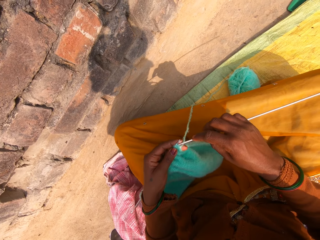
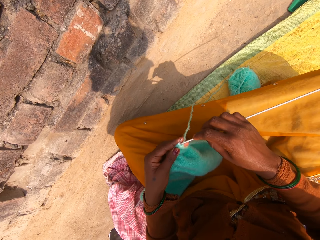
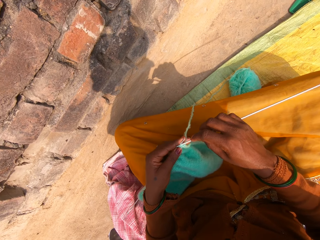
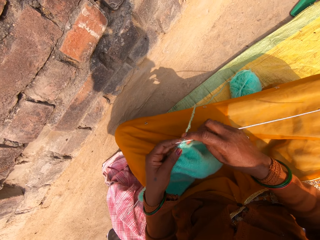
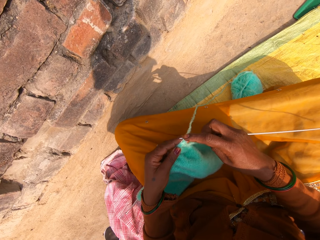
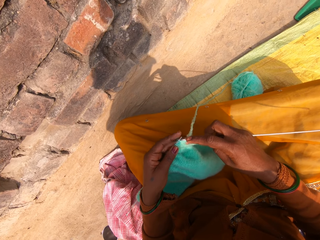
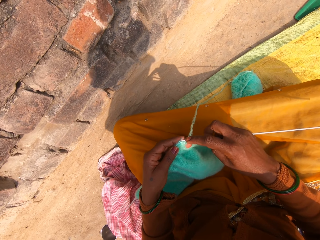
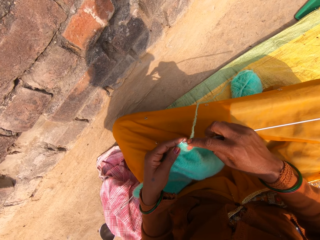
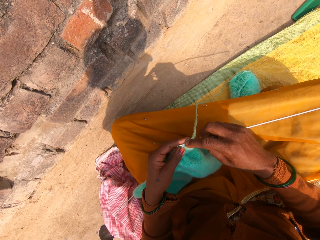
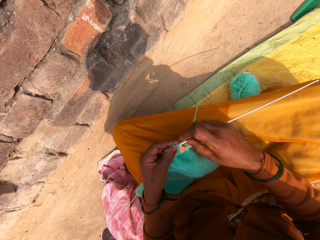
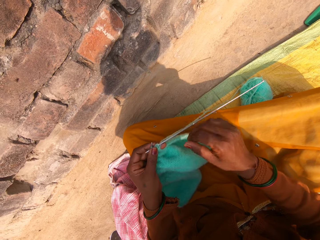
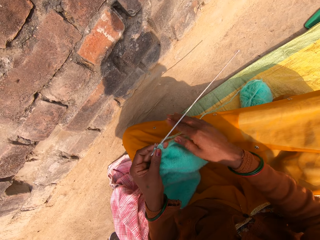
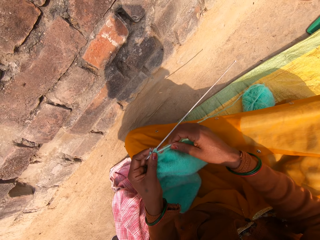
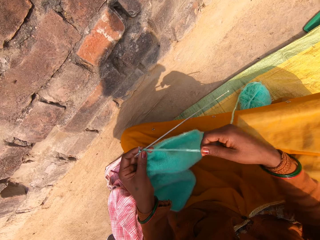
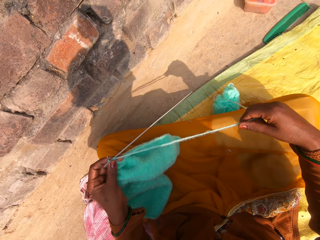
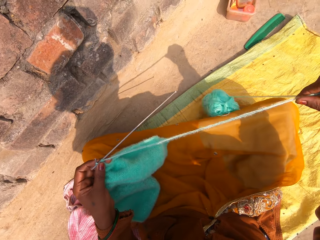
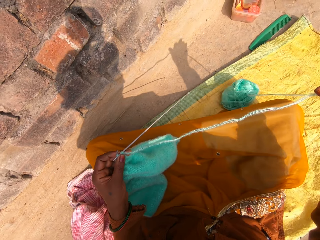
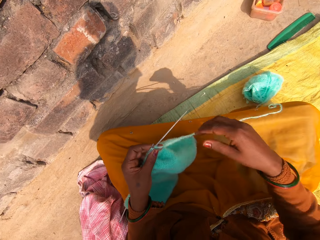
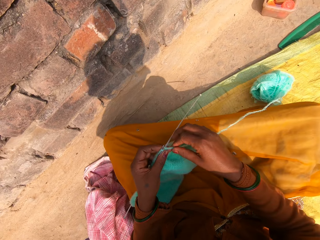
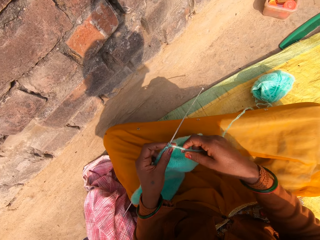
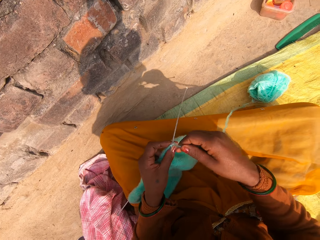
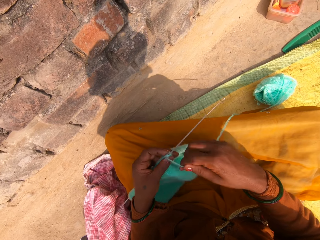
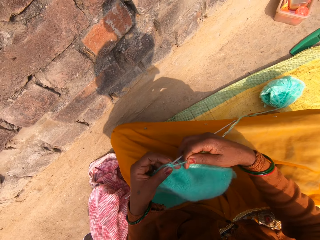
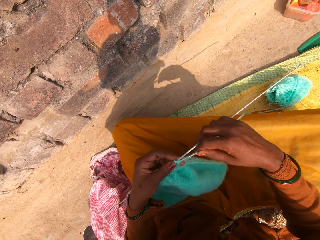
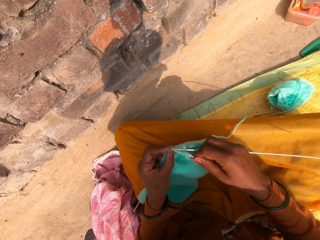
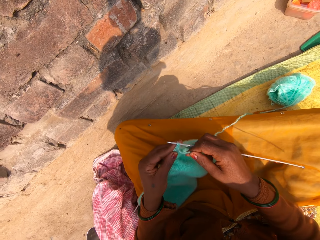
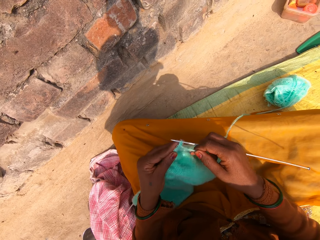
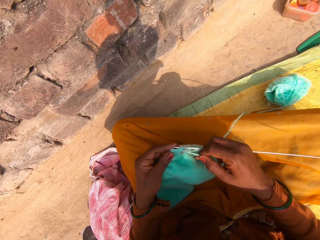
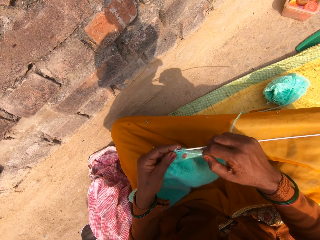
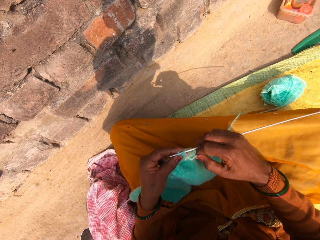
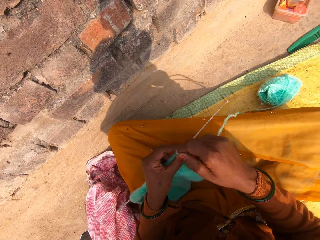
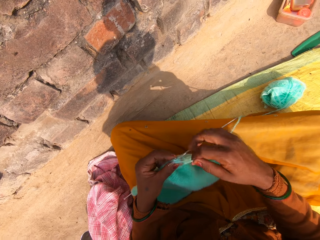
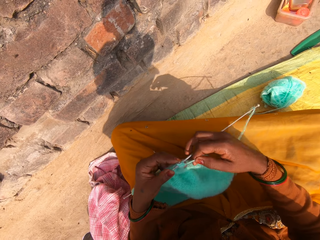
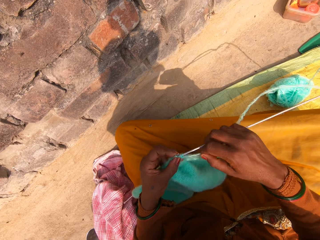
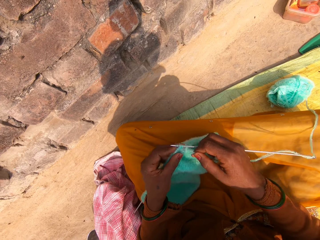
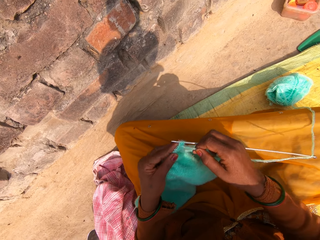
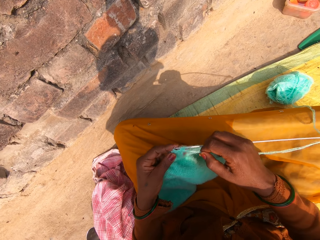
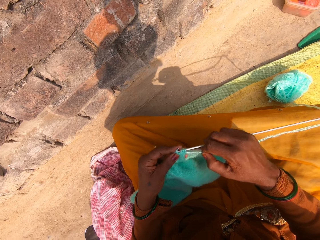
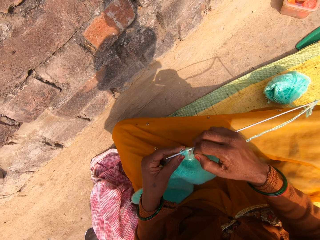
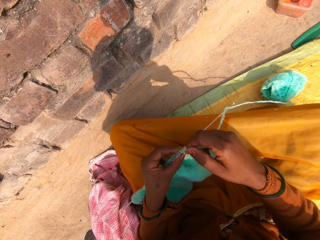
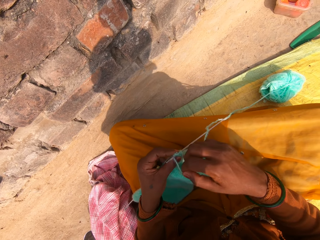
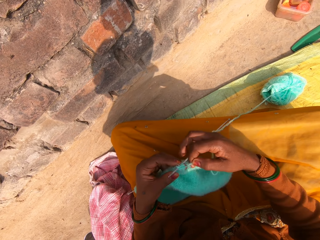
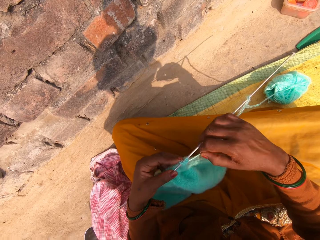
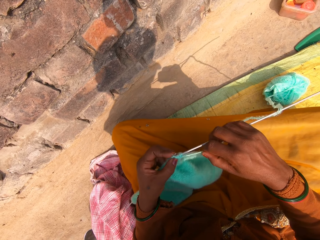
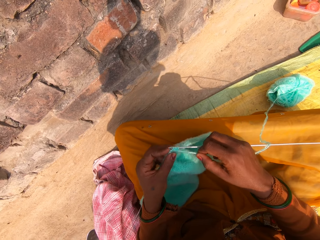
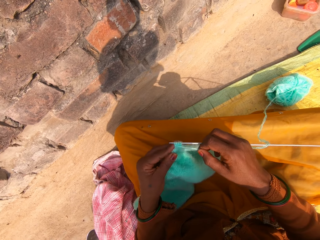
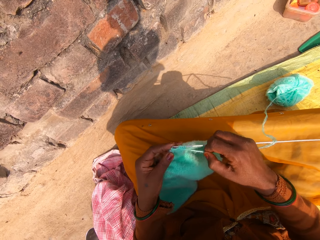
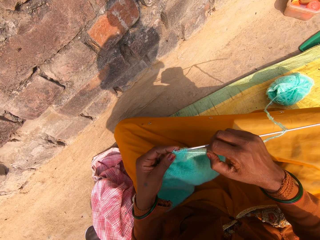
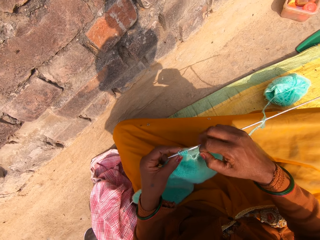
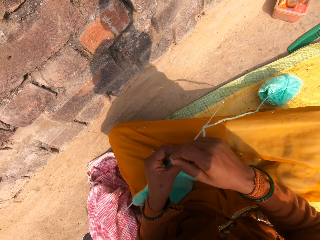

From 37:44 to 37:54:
The camera wearer holds a single point knitting needle. She hooks a knitting thread with the single point knitting needle. She continues knitting with the wool and the knitting pins. She stretches the wool with her right hand. She continues knitting with the wool and the knitting pins. She rolls the knitting thread on the single point knitting needle. She hooks the knitting thread with the single point knitting needle, rolls the knitting thread on the single point knitting needle, and knits a fabric. She hooks the knitting thread with the single point knitting needle, rolls the knitting thread on the single point knitting needle, and knits the fabric.

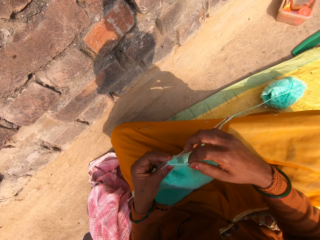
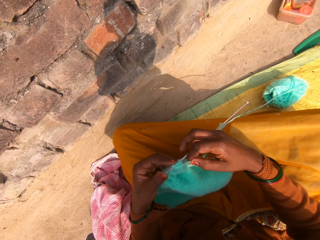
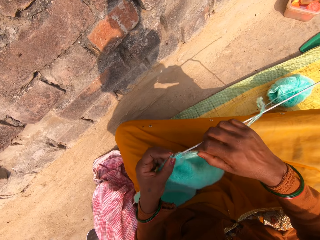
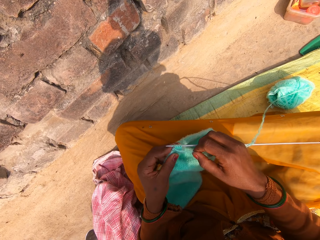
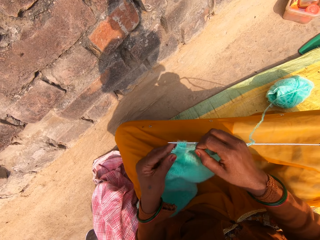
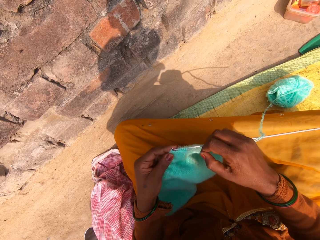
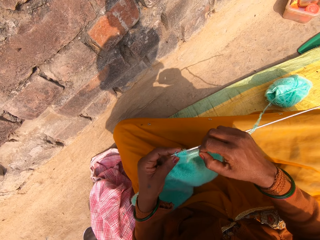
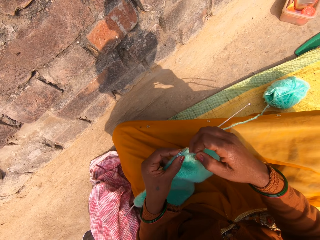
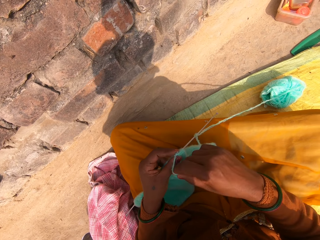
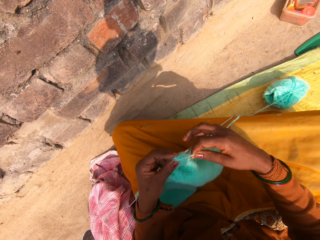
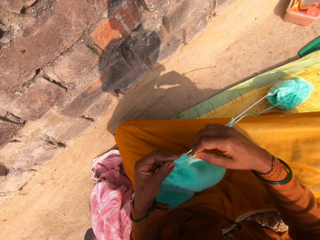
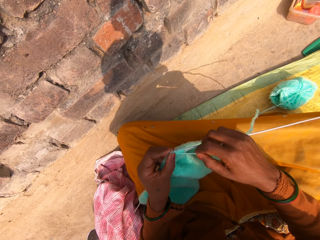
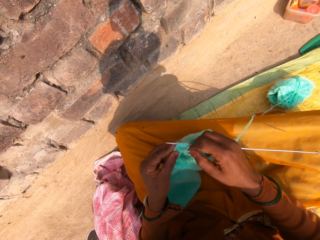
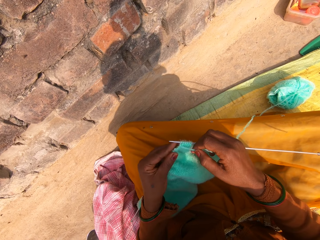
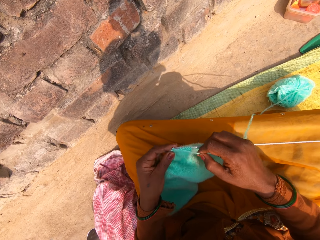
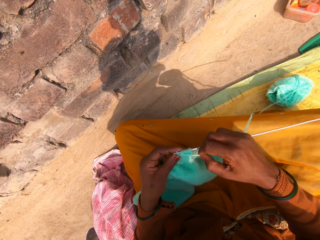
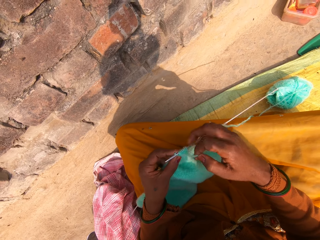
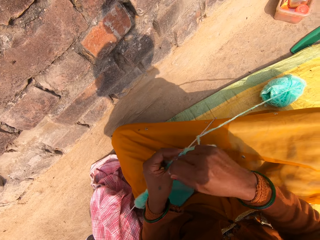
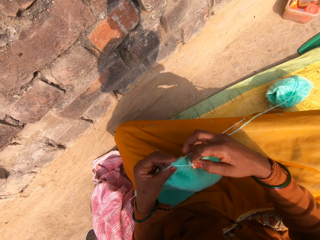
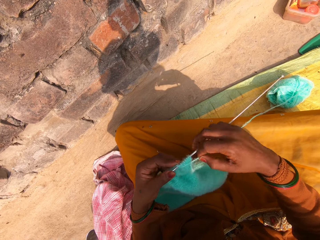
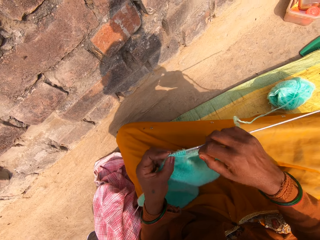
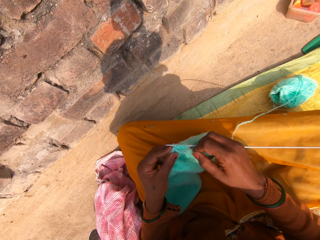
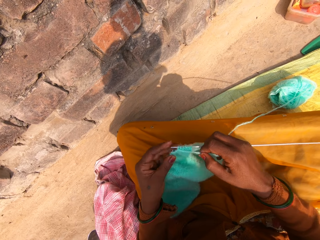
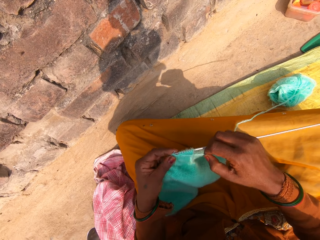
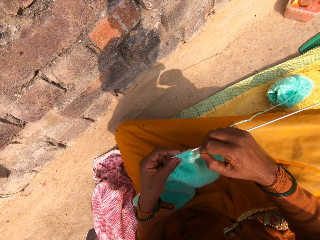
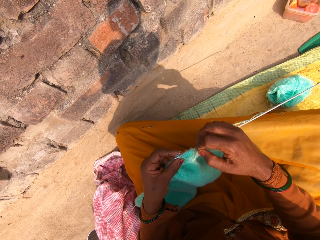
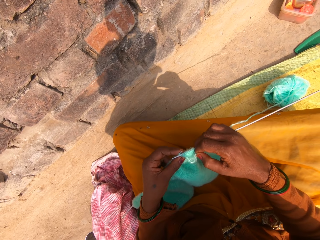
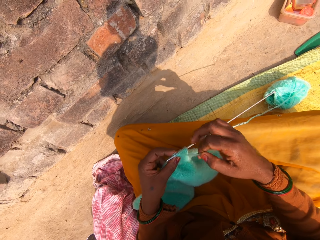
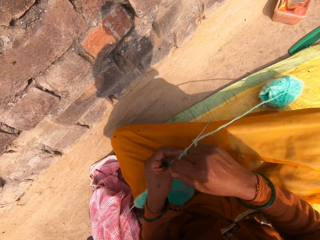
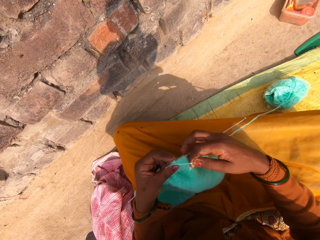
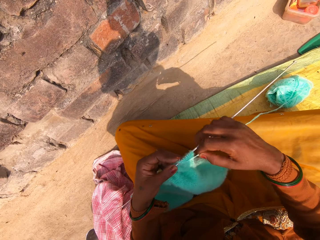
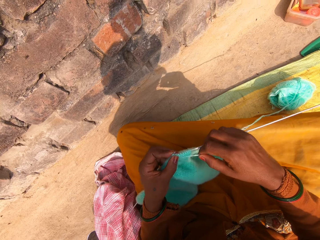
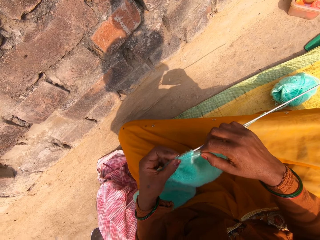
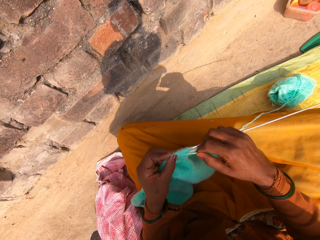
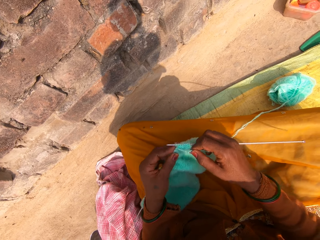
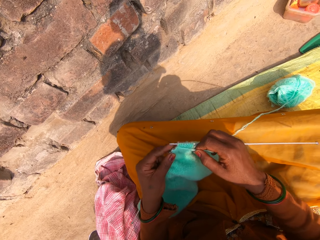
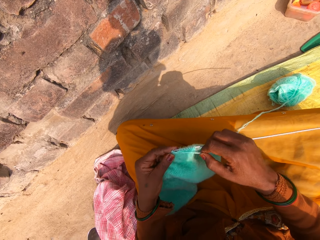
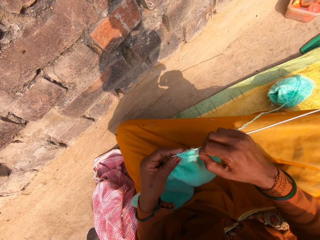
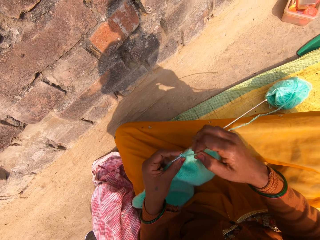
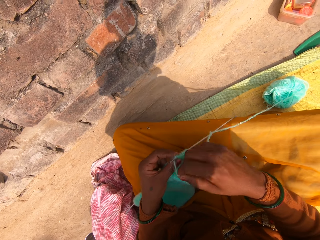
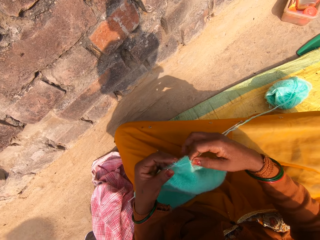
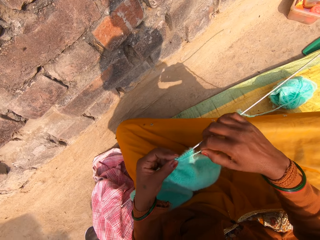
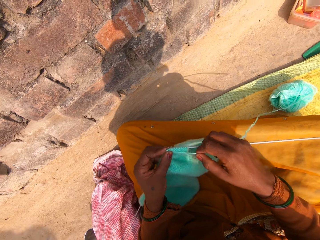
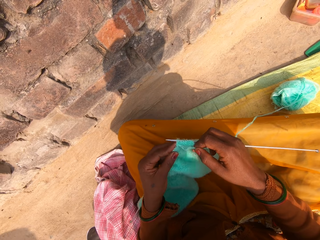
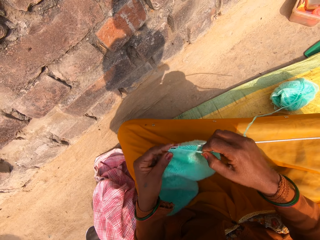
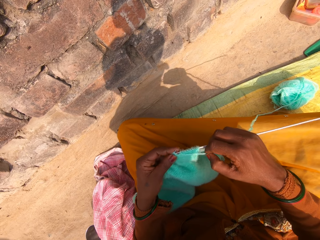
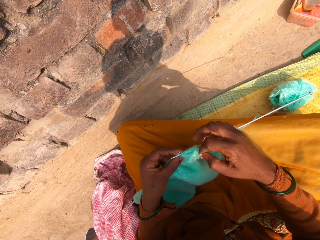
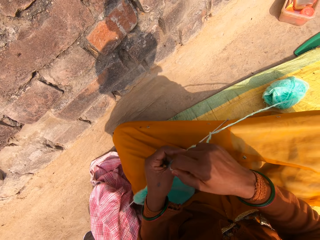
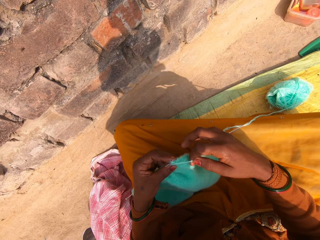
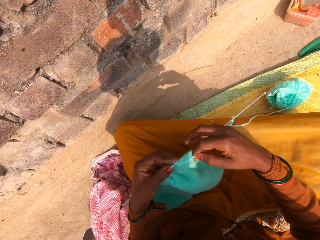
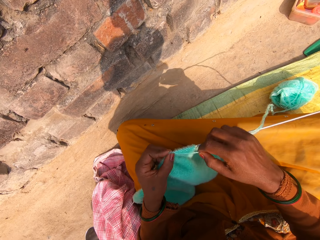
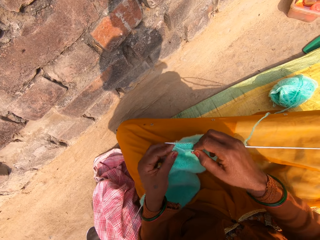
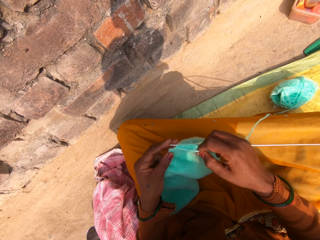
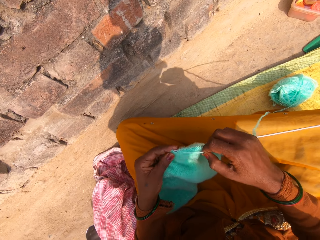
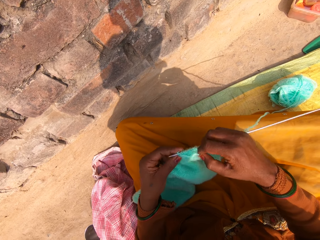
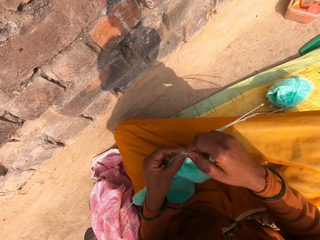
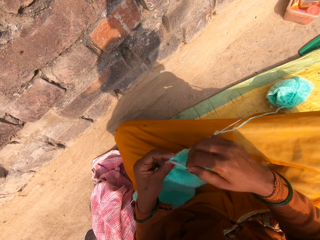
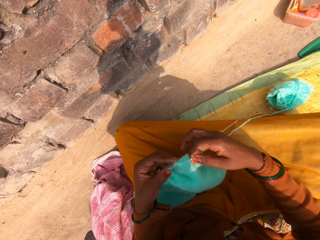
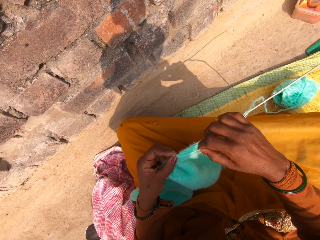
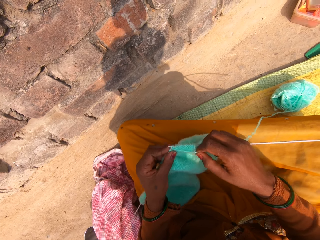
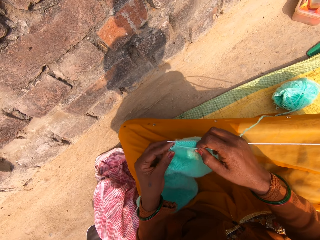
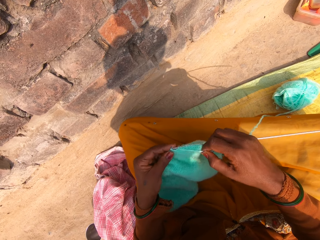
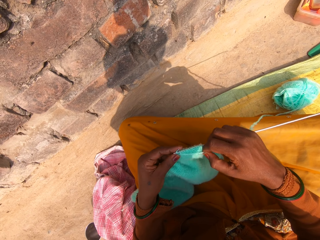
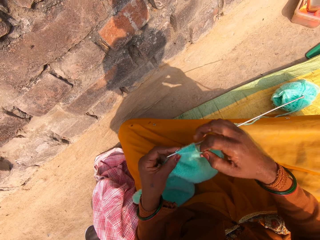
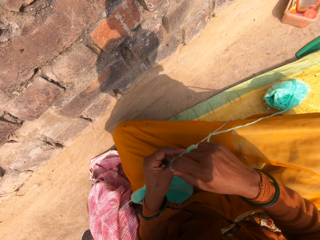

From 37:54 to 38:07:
The camera wearer hooks a knitting thread with a single point knitting needle, rolls the knitting thread on the single point knitting needle, and knits a fabric. They hook the knitting thread with the single point knitting needle, roll the knitting thread on the single point knitting needle, and knit the fabric. They hook the knitting thread with the single point knitting needle, roll the knitting thread on the single point knitting needle, and knit the fabric. They hook the knitting thread with the single point knitting needle, roll the knitting thread on the single point knitting needle, and knit the fabric. They hook the knitting thread with the single point knitting needle and roll the knitting thread on the single point knitting needle. They hook the knitting thread with the single point knitting needle, roll the knitting thread on the single point knitting needle, and knit the fabric. They hook the knitting thread with the single point knitting needle, roll the knitting thread on the single point knitting needle, and knit the fabric. They hook the knitting thread with the single point knitting needle.
